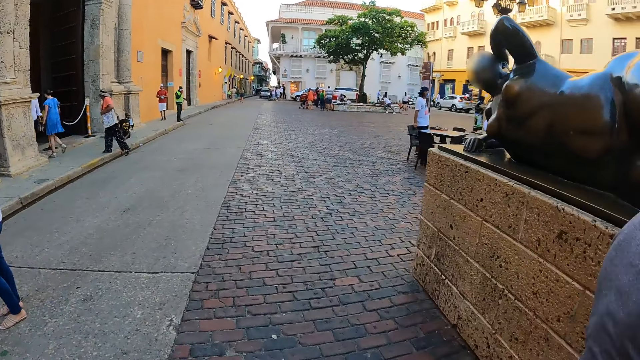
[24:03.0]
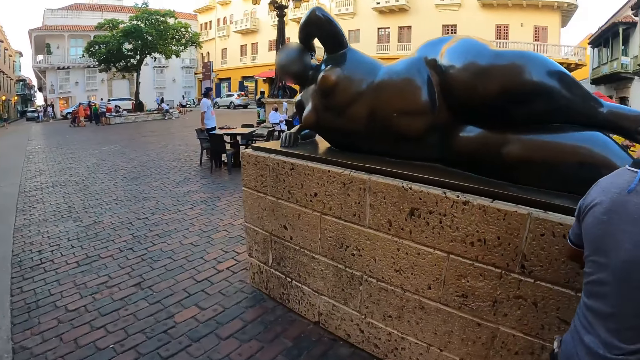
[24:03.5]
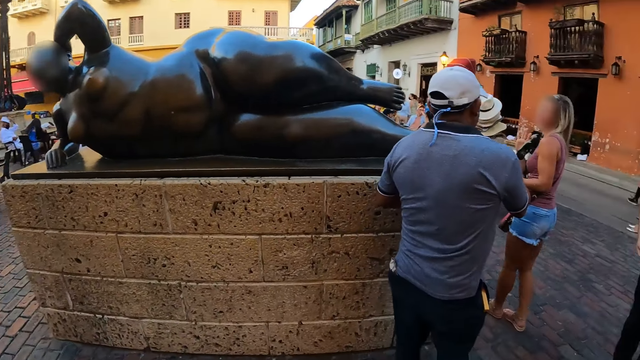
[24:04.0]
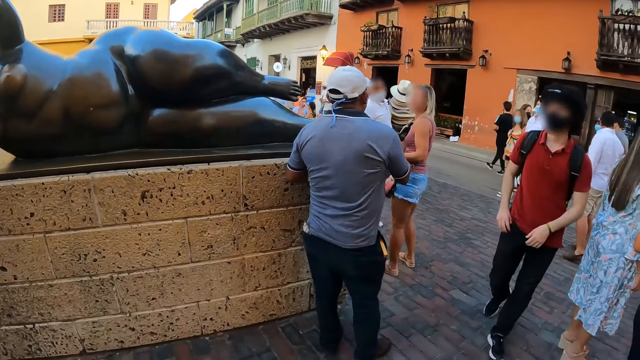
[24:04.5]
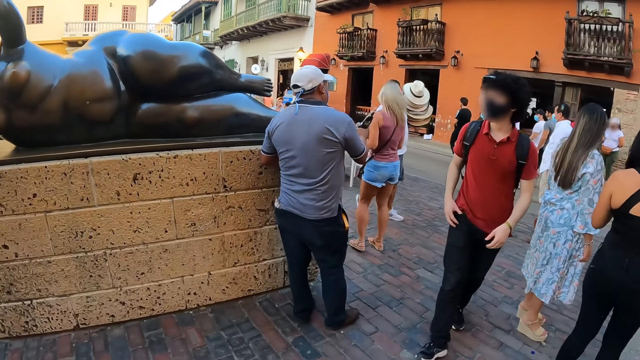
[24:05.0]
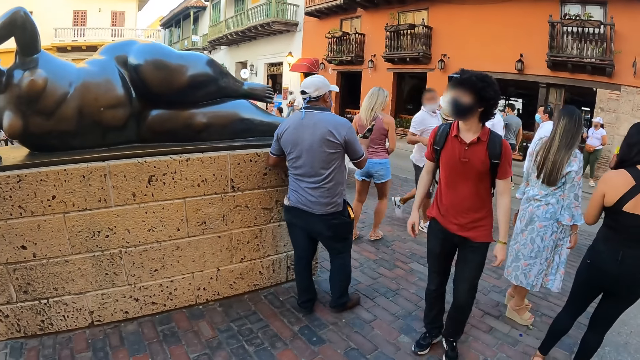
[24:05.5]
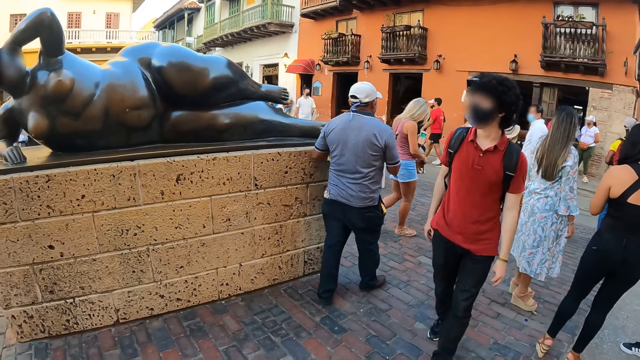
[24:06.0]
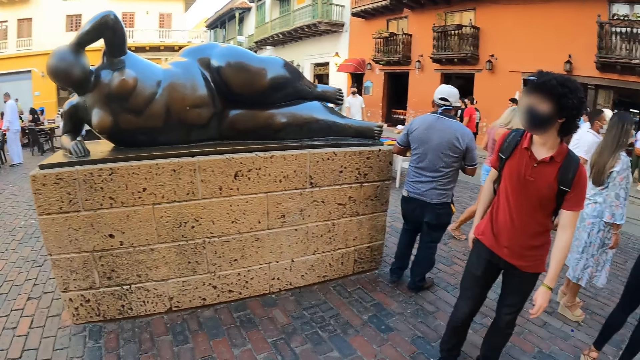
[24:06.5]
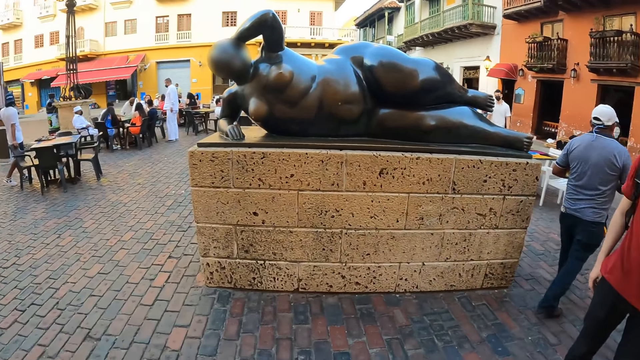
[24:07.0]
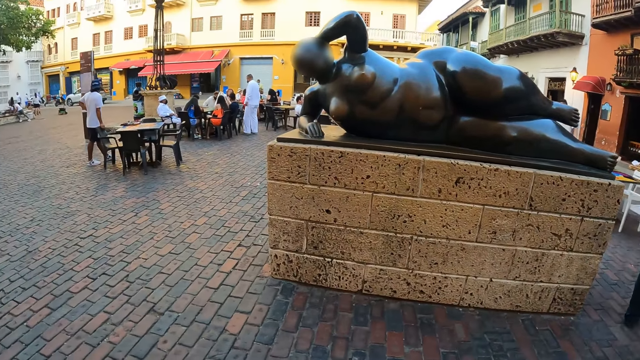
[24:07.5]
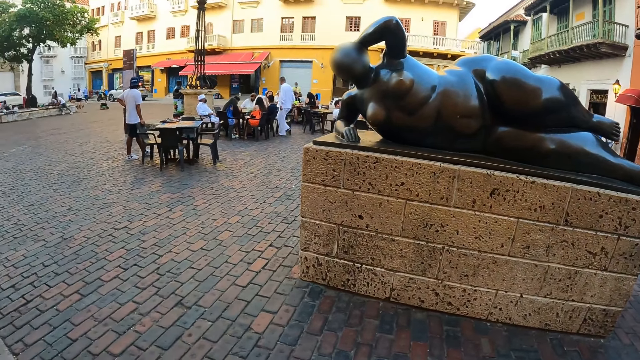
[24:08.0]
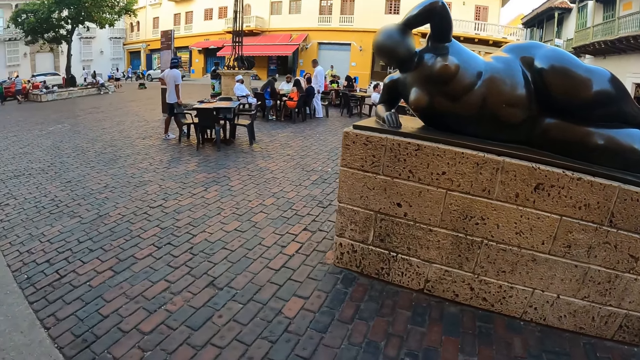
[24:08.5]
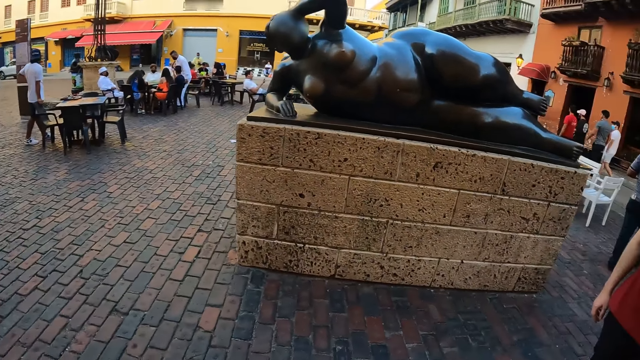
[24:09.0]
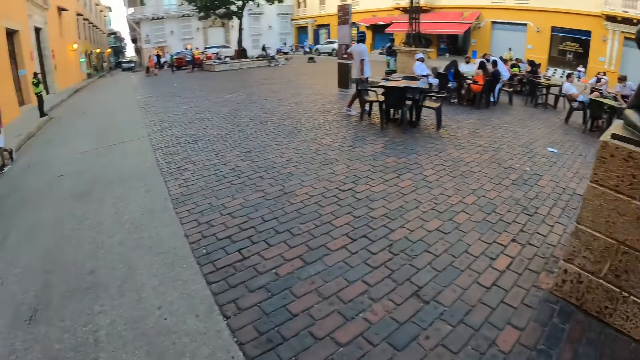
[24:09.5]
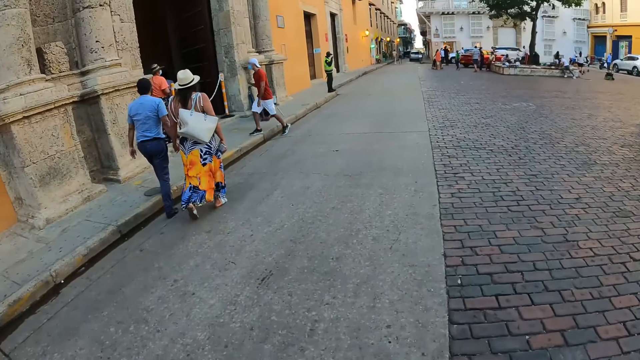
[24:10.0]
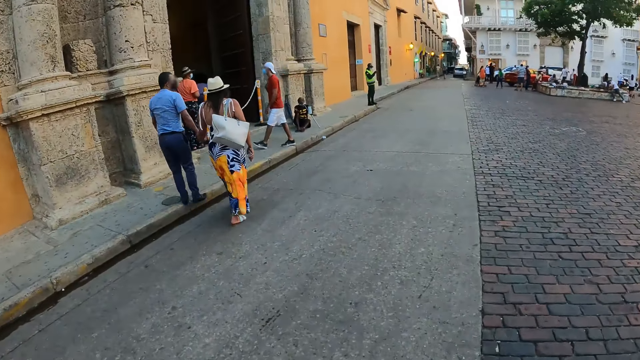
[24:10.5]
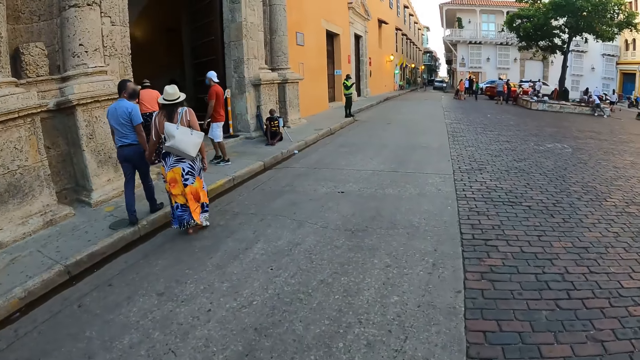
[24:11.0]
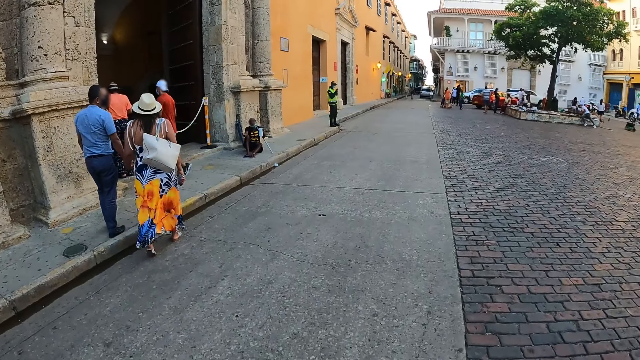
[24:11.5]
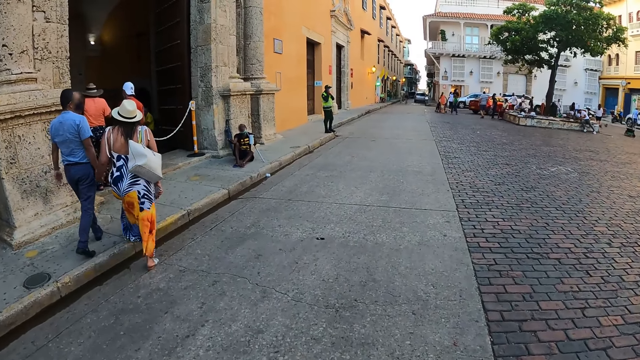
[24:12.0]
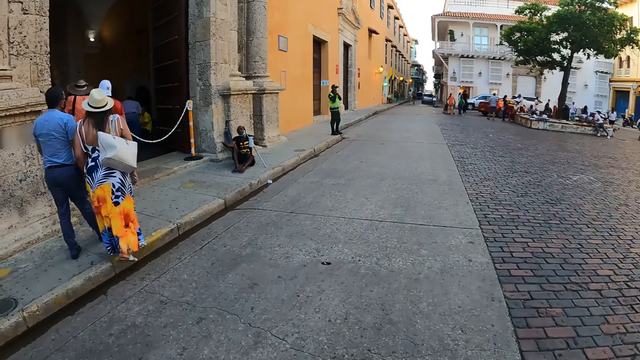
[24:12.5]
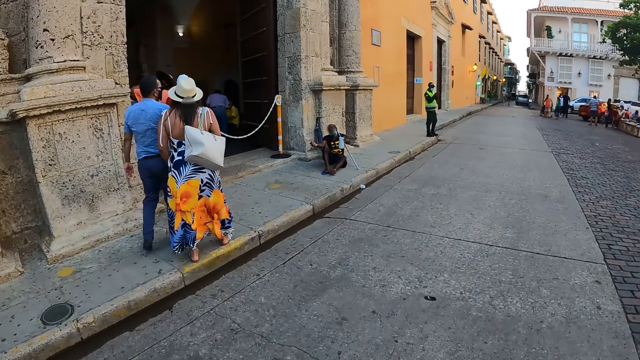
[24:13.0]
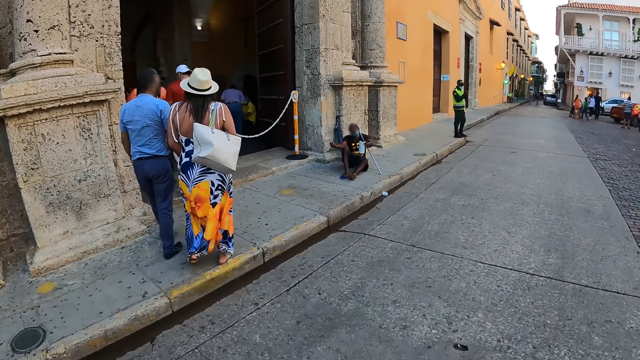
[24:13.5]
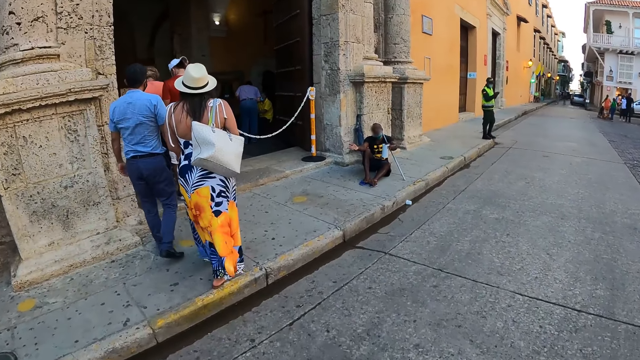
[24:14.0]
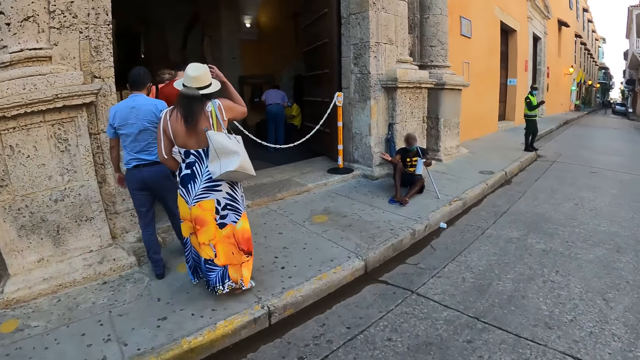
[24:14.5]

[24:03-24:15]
The camera wearer turns towards a man. The man removes his left hand from his pocket, places his phone in the pocket and walks towards the camera wearer. The camera wearer stares at the sculpture. They walk towards the doors.

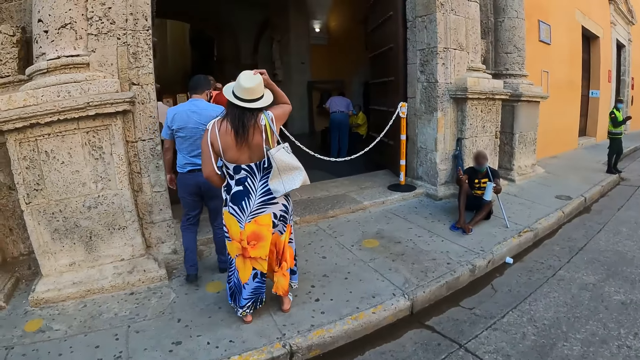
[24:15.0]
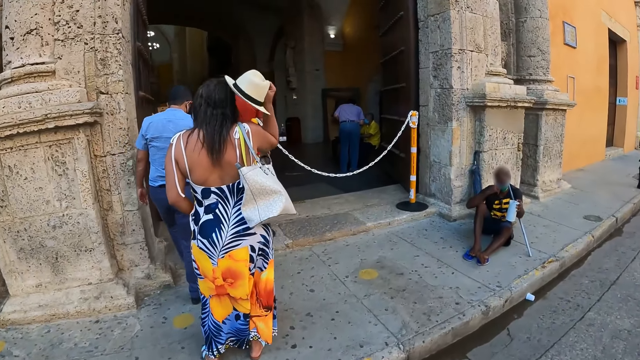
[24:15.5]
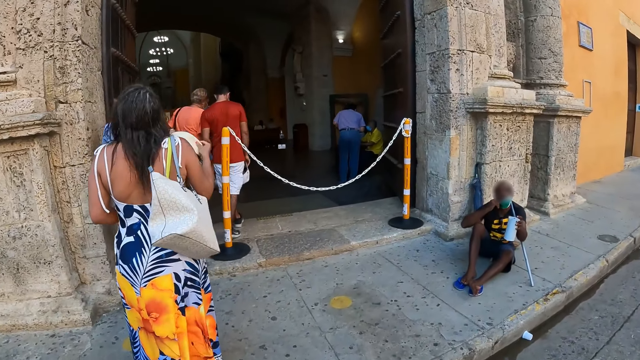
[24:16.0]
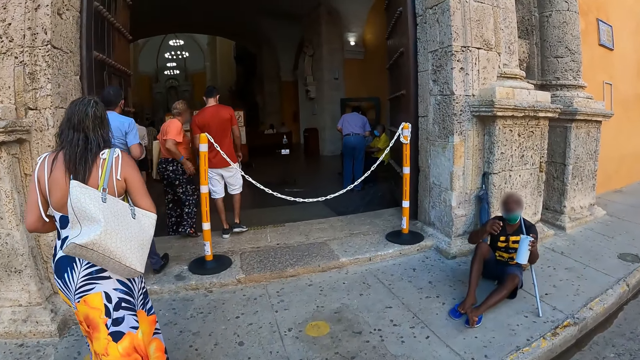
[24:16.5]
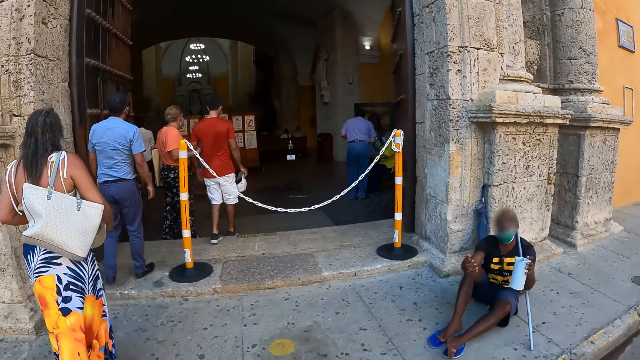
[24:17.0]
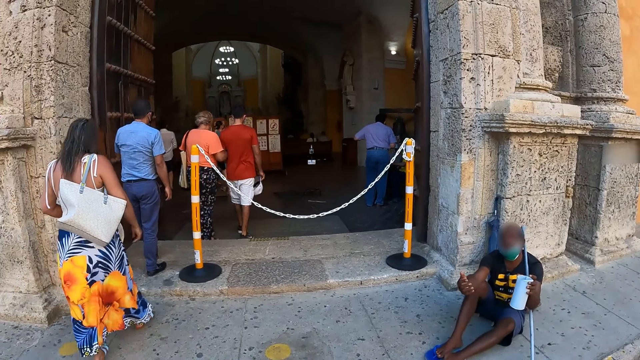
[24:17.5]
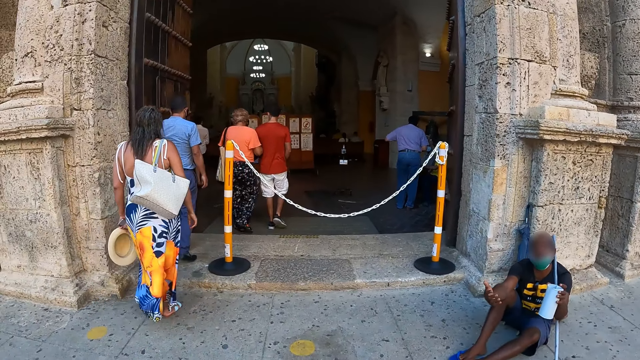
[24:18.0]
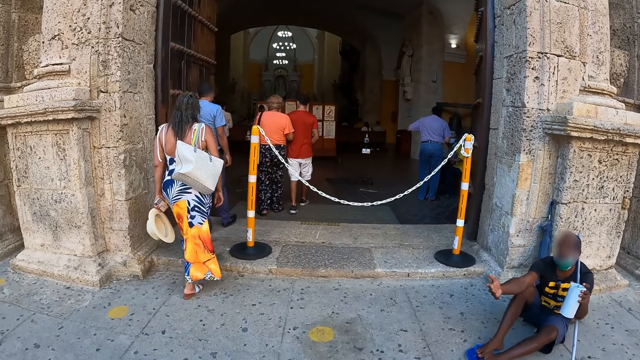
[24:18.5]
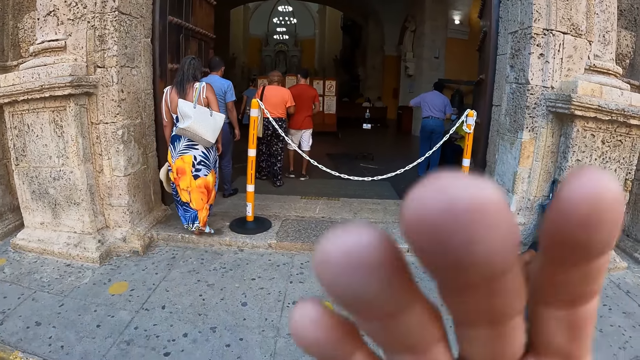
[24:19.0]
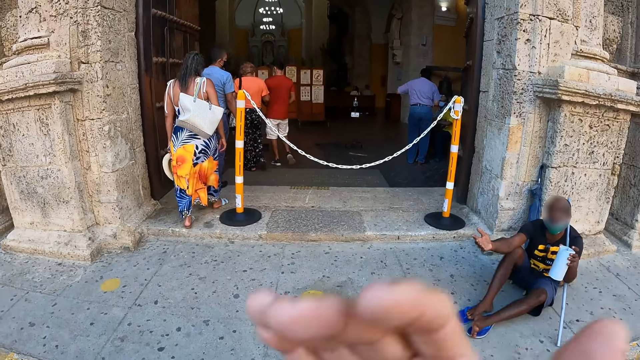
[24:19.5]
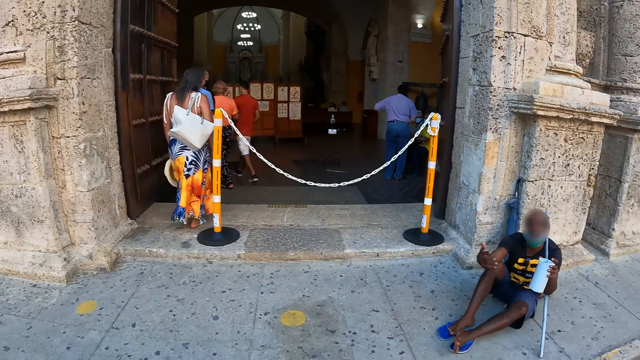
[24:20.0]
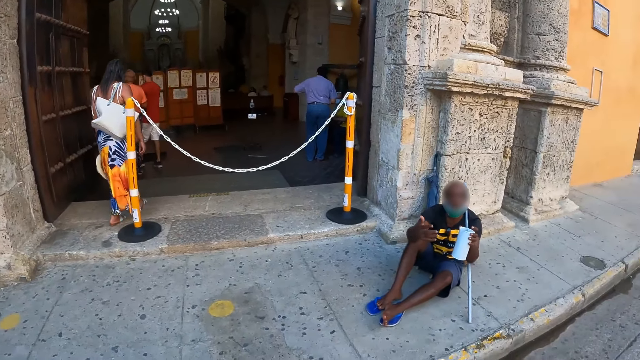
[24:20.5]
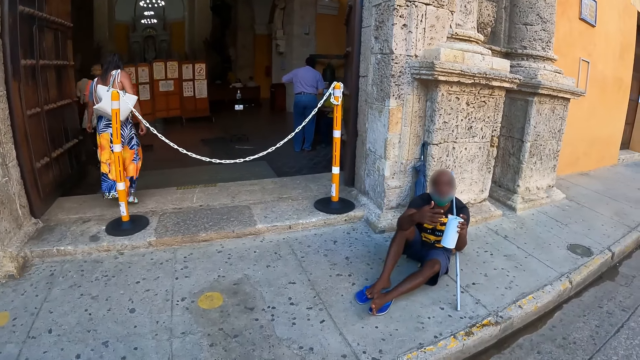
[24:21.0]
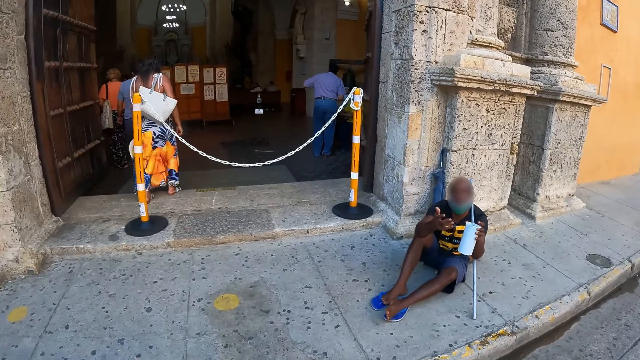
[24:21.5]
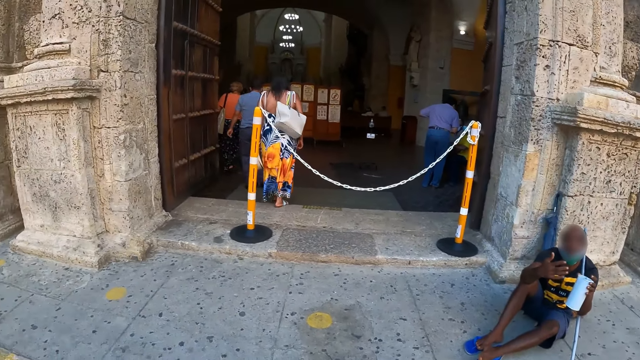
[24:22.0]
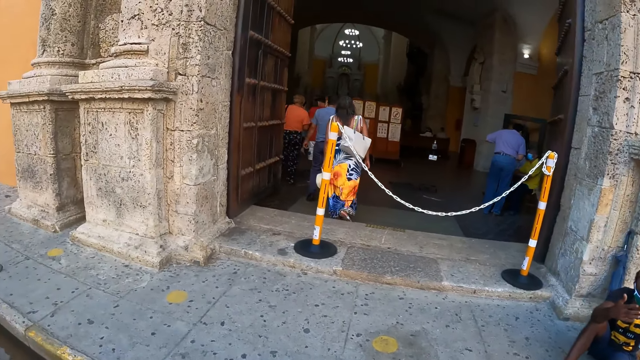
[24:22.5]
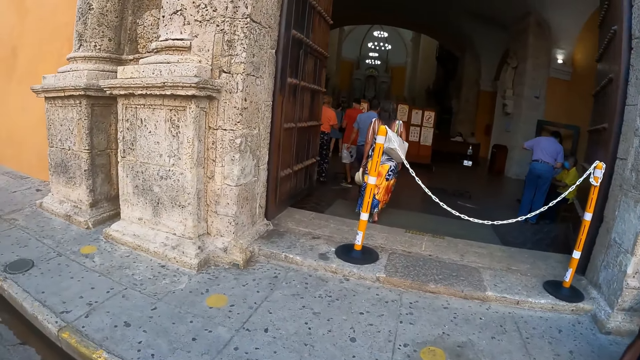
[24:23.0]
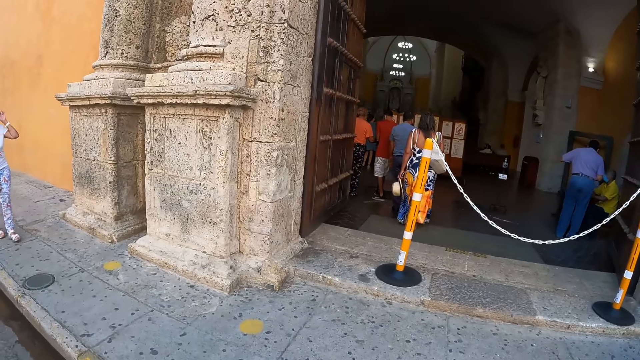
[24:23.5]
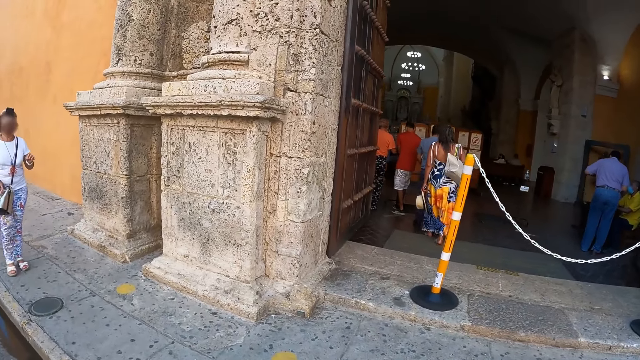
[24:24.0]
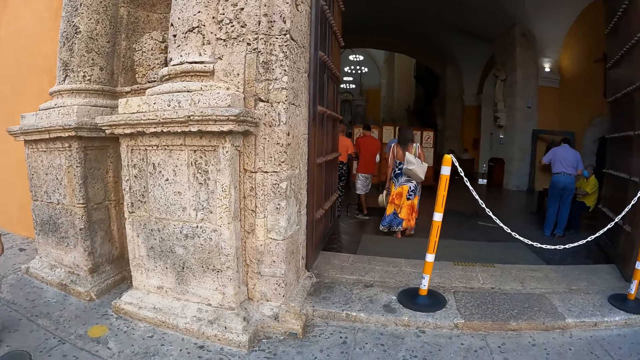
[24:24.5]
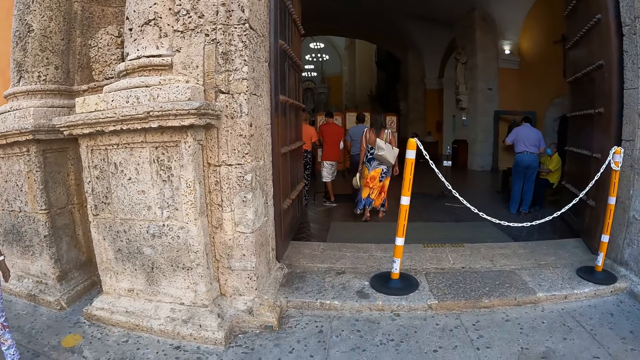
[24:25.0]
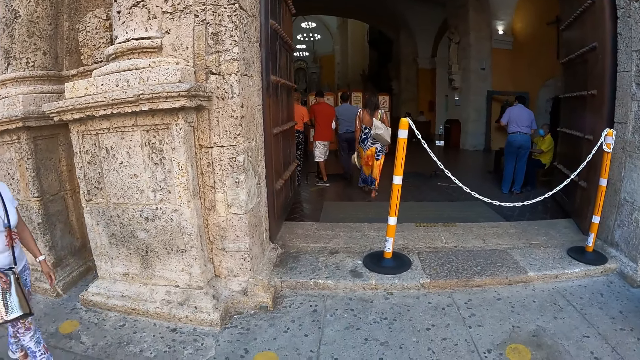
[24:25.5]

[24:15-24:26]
The camera wearer stares at the doors. He adjusts the camera on his head with his right hand. He reaches for the camera. He stares at the doors. A man converses with the camera wearer. The man gesticulates with his right hand. A woman walks towards the door. The camera wearer moves towards the building.
